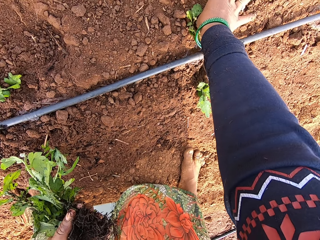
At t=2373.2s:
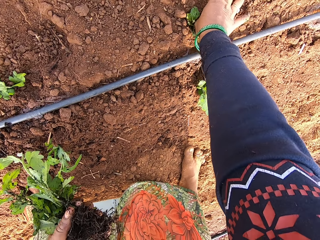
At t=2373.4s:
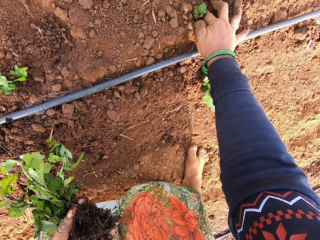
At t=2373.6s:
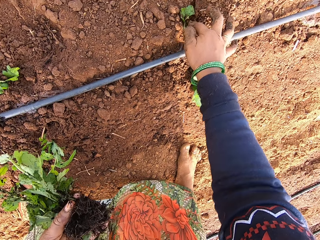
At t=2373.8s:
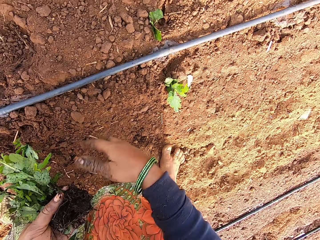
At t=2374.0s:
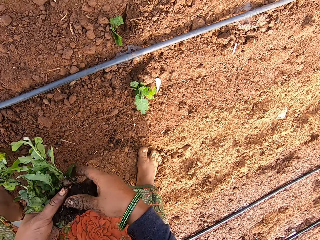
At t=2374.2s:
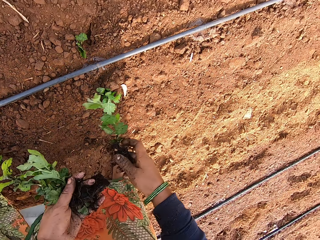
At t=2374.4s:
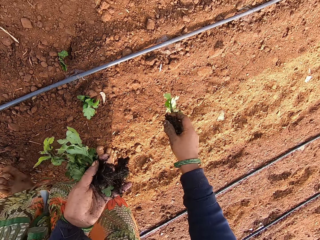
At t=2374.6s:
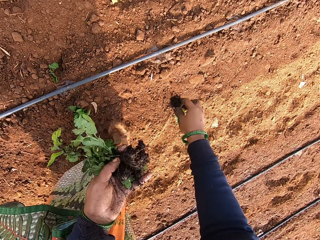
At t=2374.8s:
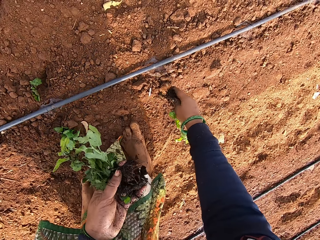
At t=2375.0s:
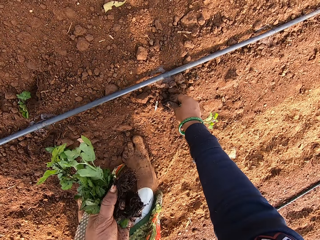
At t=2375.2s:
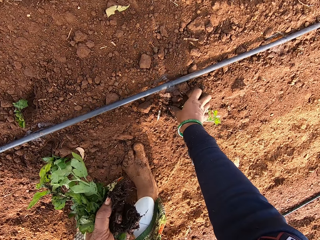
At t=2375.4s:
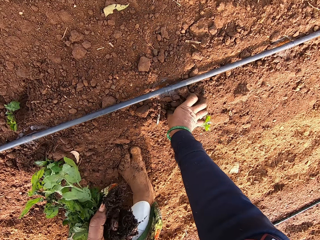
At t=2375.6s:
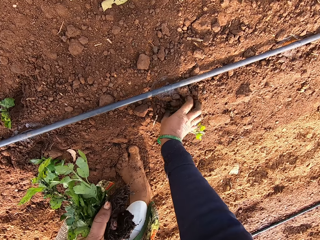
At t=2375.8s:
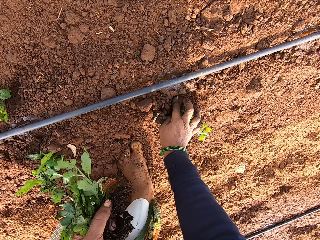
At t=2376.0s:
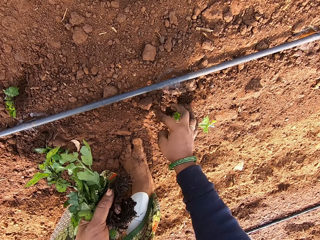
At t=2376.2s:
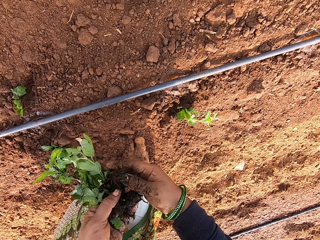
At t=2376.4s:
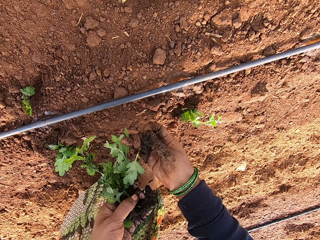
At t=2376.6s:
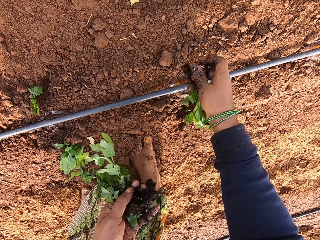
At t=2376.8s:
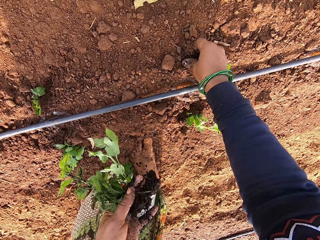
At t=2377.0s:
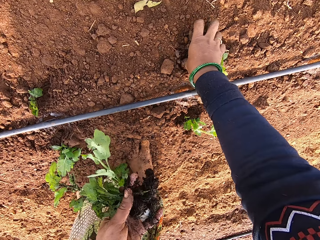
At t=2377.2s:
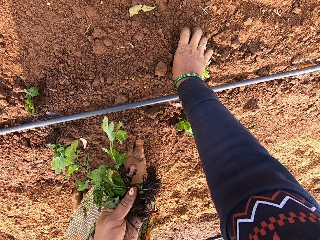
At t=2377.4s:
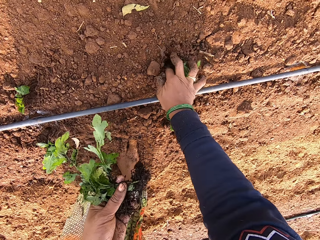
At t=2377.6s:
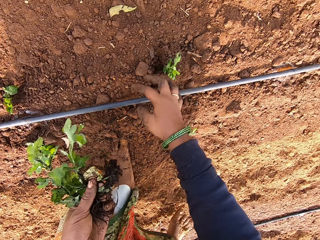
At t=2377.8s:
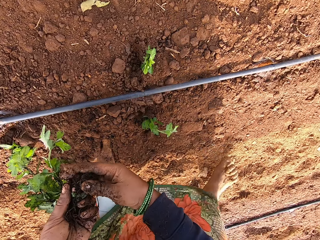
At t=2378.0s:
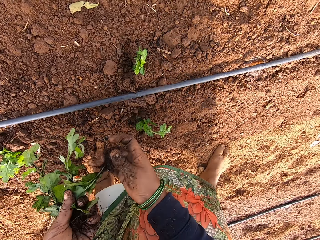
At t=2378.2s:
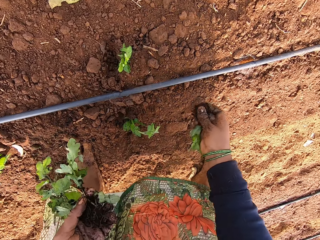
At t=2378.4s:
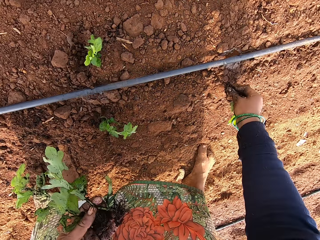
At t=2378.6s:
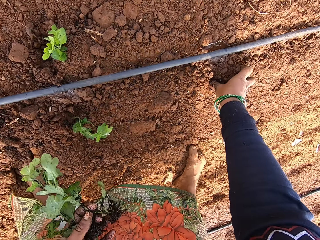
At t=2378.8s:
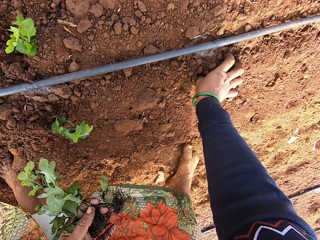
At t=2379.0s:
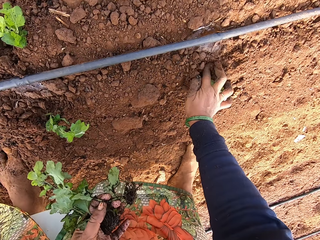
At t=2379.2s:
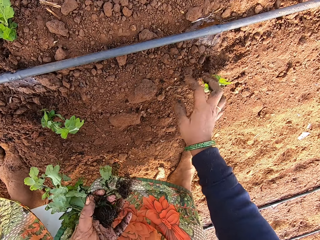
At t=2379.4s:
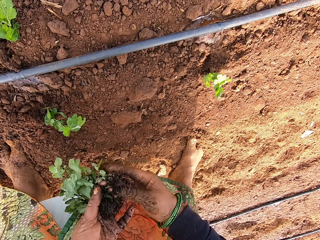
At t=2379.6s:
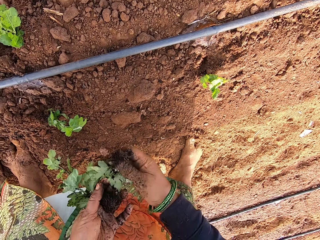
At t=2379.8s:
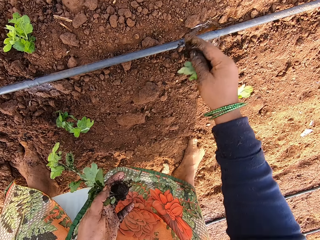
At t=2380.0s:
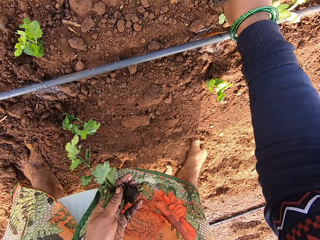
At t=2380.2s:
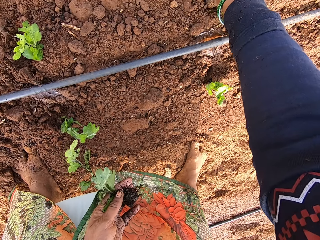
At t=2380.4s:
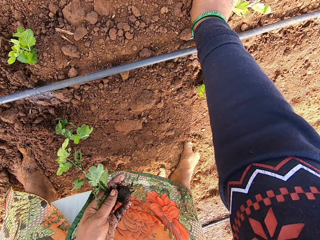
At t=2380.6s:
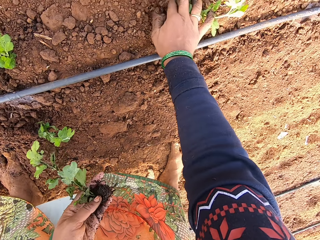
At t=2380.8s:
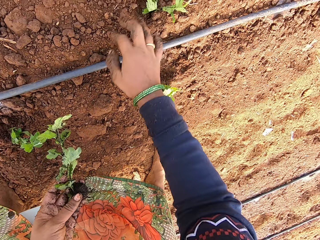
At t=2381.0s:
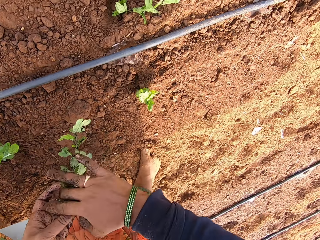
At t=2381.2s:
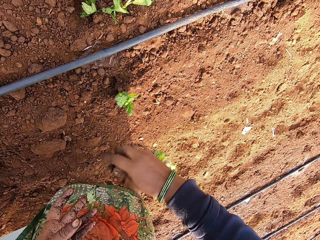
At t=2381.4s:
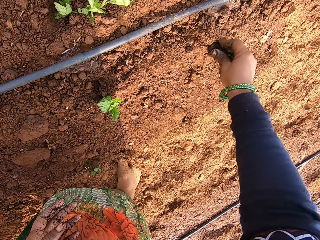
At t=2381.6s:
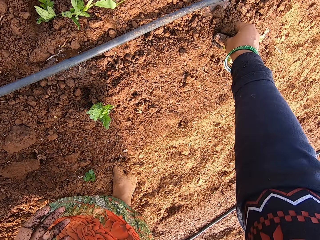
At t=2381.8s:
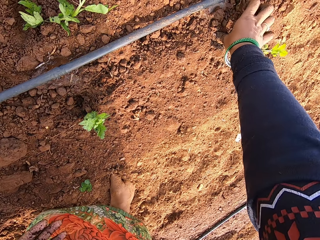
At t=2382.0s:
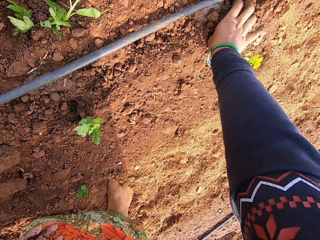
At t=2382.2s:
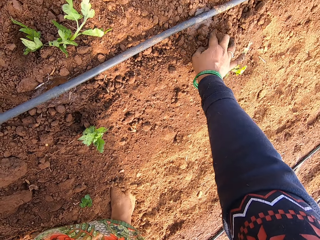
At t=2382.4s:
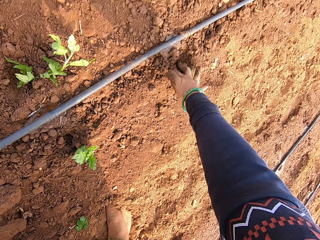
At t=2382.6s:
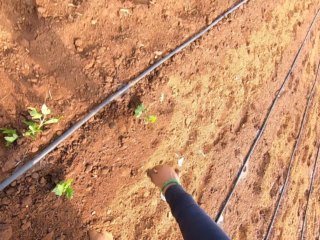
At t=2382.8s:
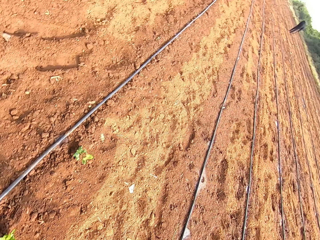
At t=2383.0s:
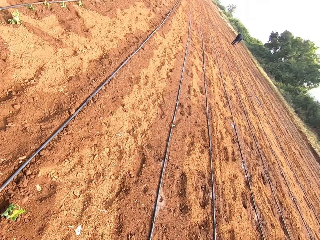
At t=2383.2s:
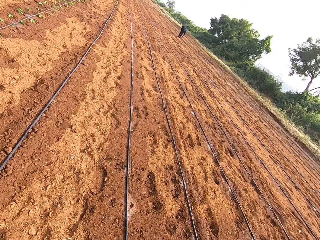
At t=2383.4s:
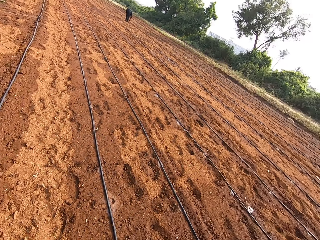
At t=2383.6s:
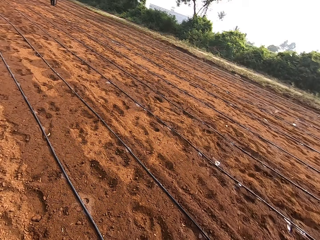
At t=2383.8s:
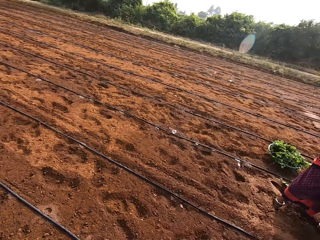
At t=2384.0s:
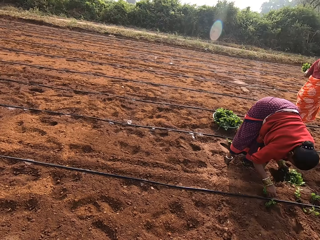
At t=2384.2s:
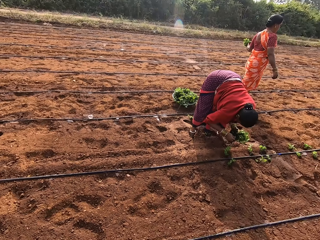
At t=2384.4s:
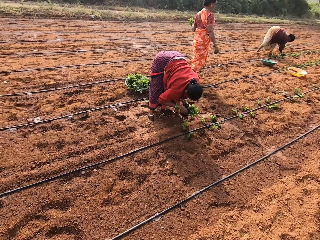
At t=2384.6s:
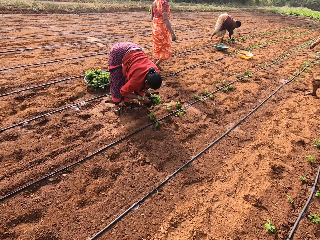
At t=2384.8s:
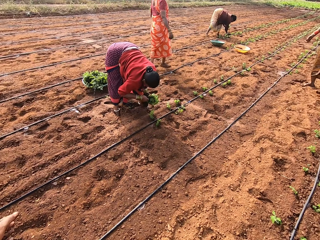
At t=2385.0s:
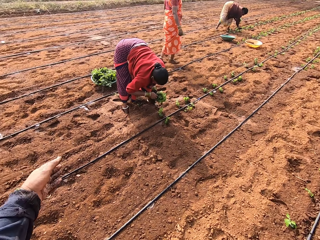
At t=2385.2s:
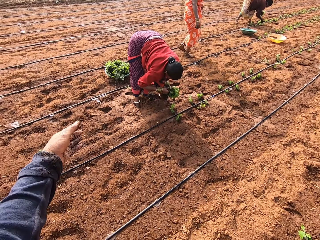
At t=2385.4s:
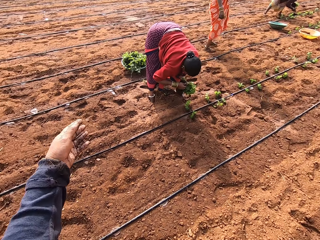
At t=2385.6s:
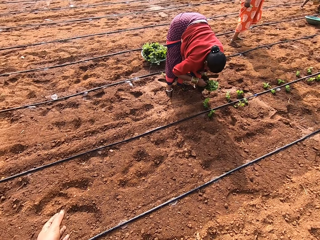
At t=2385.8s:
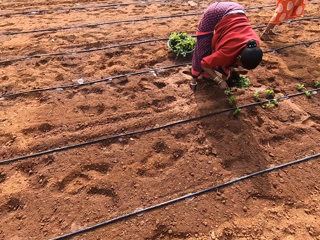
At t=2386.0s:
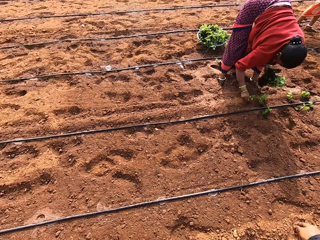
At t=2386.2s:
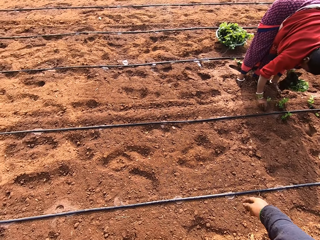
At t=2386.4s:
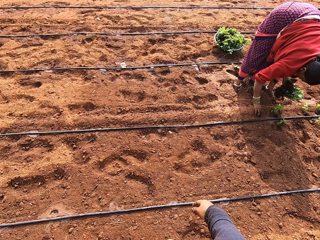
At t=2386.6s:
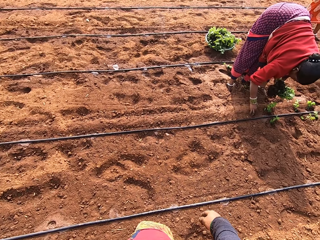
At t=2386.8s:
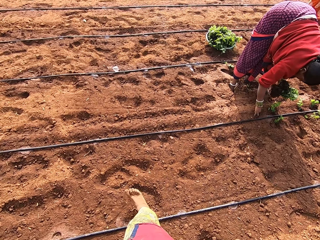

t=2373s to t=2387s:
The camera wearer plants the spinach on the ground with her right hand. She removes the spinach from her left hand with her right hand. She plants the spinach on the ground with her right hand. She removes the spinach from her left hand with her right hand. She plants the spinach on the ground with her right hand. She removes the spinach from her left hand with her right hand. She plants the spinach on the ground with her right hand. She removes the spinach from her left hand with her right hand. She plants the spinach on the ground with her right hand. She removes the spinach from her left hand with her right hand. She plants the spinach on the ground with her right hand. She looks around the garden. She turns towards a woman, another woman, a third woman and a fourth woman.

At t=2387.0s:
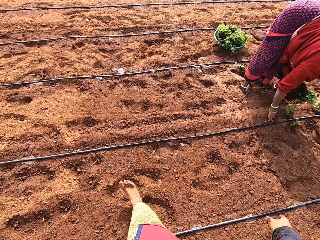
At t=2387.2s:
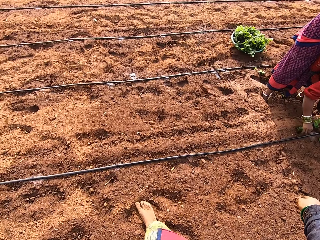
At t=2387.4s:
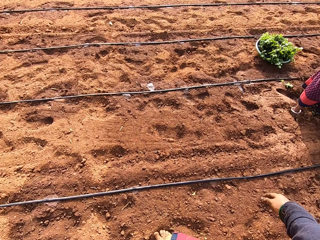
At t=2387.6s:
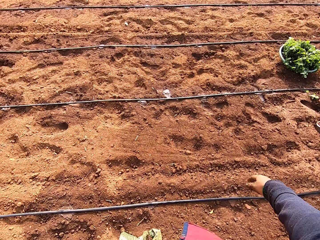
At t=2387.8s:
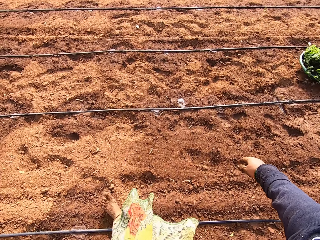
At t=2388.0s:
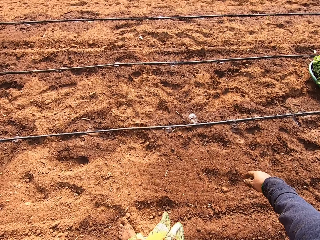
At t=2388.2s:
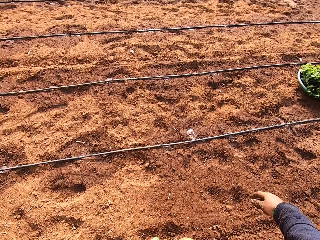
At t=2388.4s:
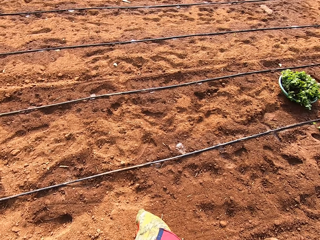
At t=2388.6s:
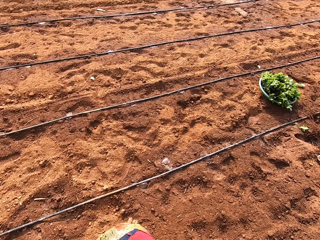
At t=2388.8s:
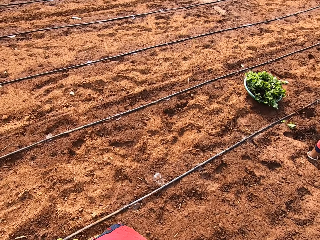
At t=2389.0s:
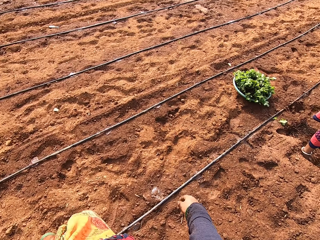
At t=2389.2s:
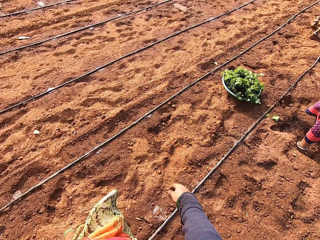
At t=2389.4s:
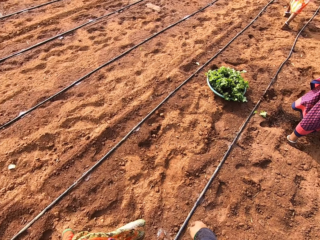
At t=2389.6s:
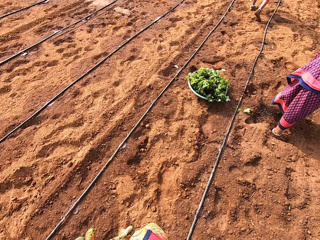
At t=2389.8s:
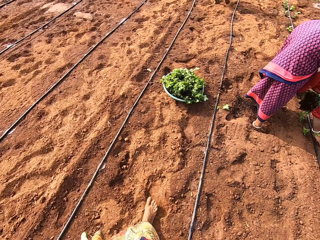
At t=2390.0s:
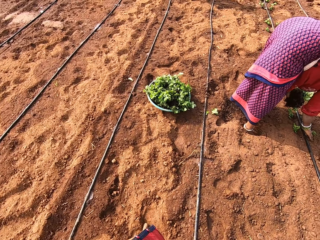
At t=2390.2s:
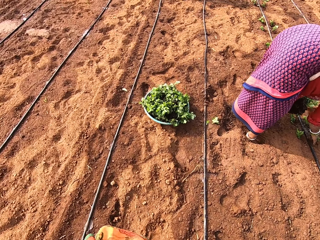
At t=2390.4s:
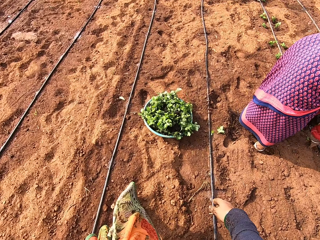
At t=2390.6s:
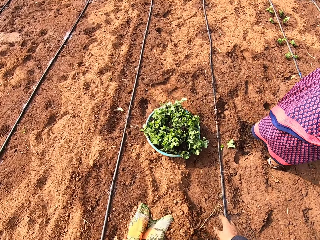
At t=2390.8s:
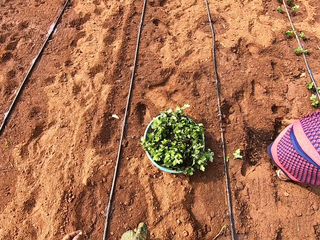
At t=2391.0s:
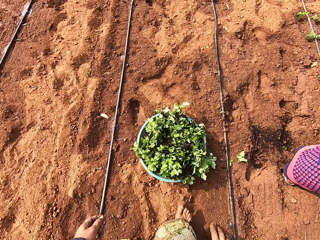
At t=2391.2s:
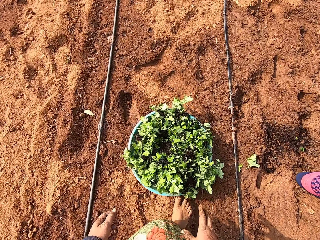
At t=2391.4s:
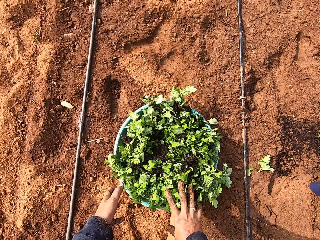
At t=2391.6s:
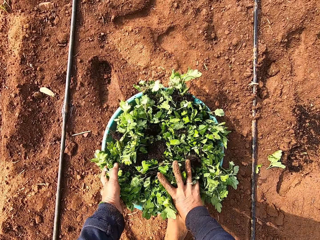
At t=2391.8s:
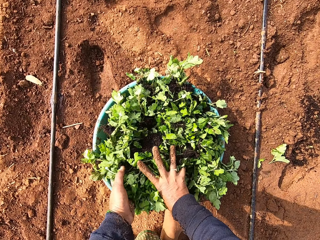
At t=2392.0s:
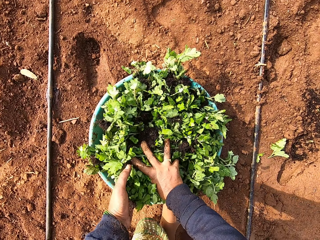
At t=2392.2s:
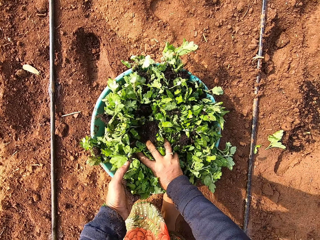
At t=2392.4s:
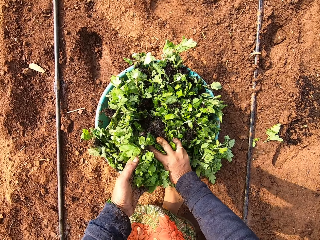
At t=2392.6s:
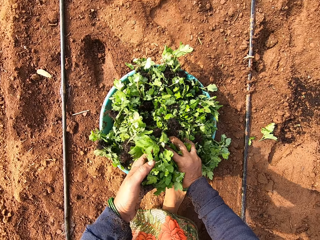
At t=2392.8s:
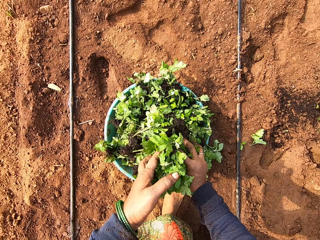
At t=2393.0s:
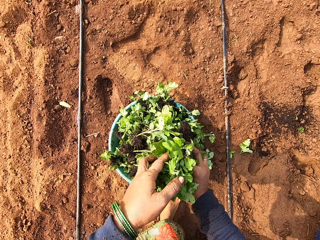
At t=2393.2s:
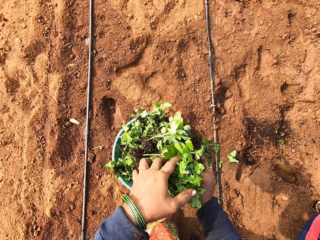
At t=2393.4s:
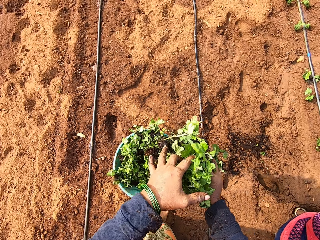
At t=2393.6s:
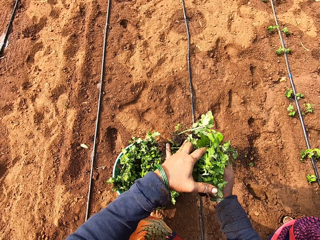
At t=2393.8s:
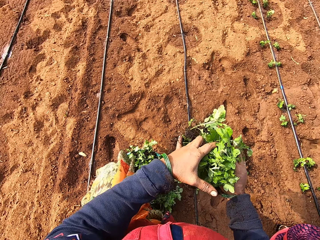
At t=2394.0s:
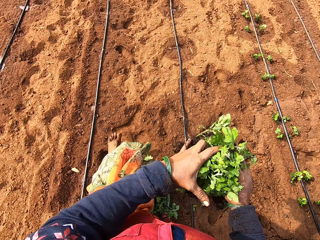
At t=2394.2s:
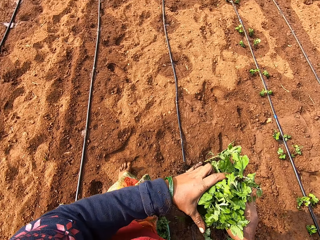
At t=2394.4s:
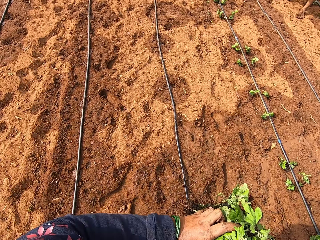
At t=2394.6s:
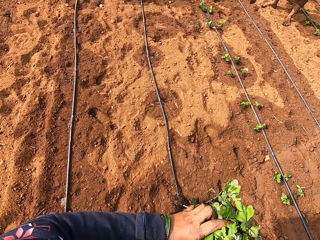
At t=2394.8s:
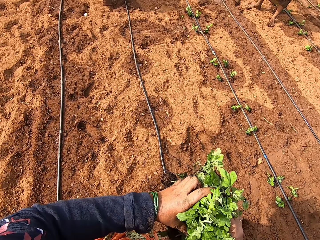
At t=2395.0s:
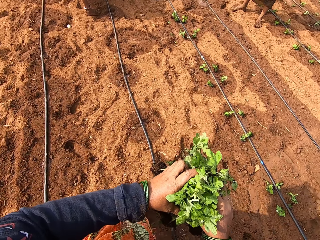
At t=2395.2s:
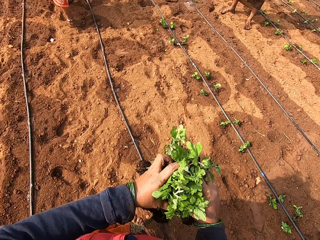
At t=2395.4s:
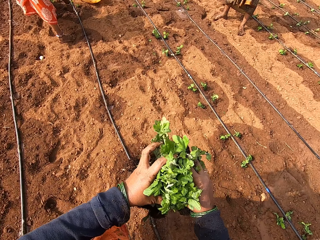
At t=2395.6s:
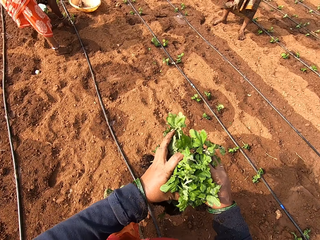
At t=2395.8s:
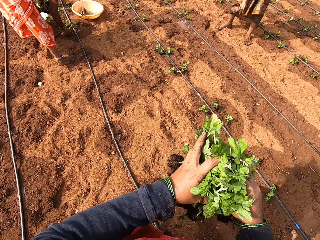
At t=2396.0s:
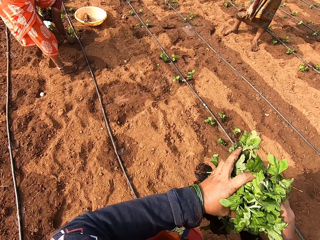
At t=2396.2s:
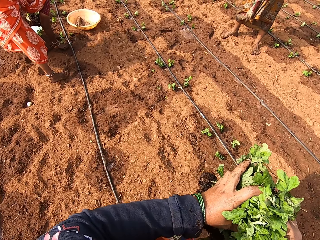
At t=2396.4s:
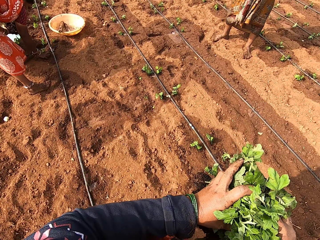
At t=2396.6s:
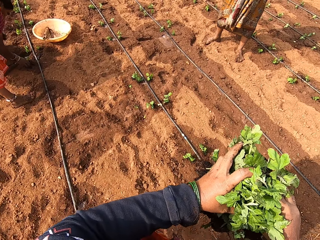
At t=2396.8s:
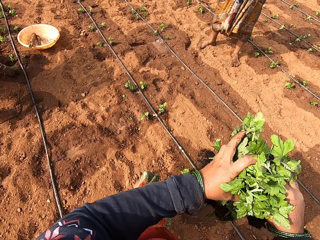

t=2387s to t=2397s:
A woman plants a spinach on the ground with her right hand. The camera wearer walks towards the bowl on the ground. They pick some spinach from the bowl on the ground with both hands. They walk towards another woman.
